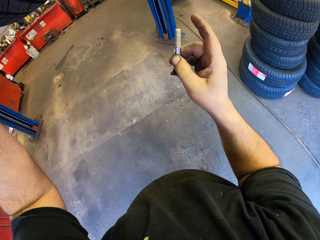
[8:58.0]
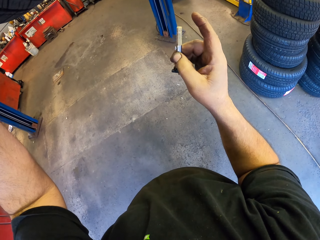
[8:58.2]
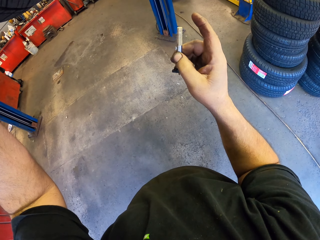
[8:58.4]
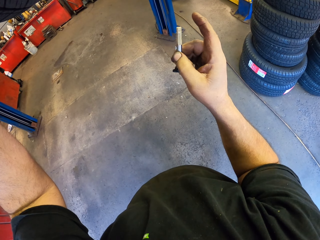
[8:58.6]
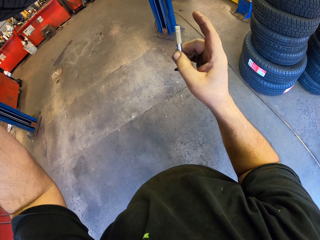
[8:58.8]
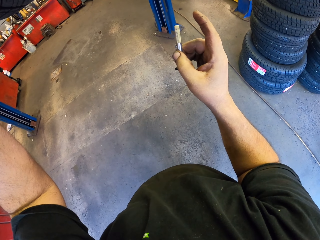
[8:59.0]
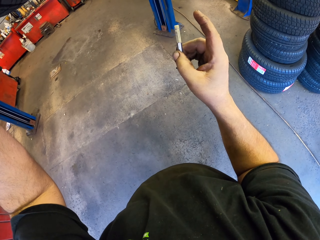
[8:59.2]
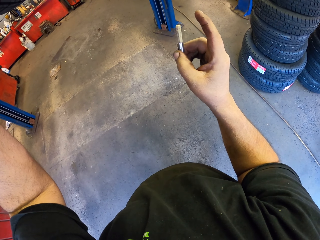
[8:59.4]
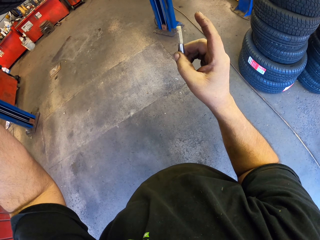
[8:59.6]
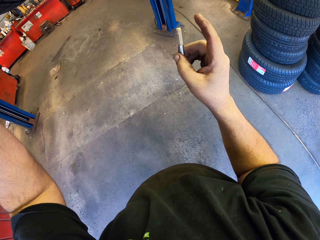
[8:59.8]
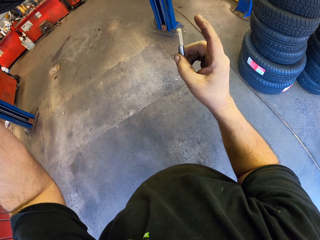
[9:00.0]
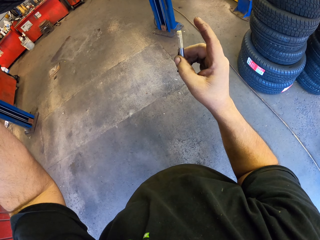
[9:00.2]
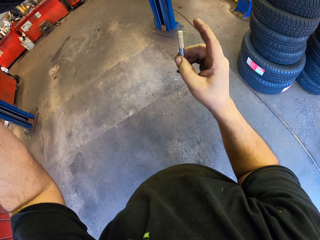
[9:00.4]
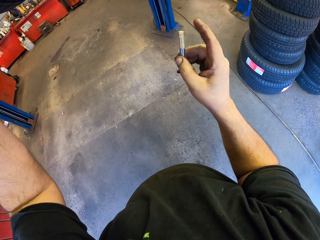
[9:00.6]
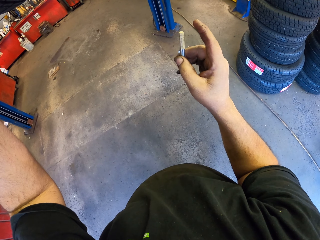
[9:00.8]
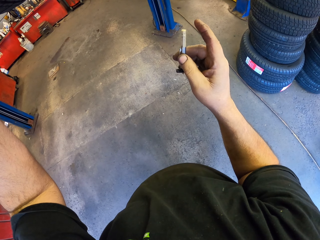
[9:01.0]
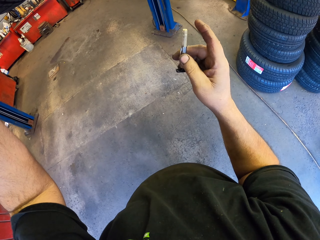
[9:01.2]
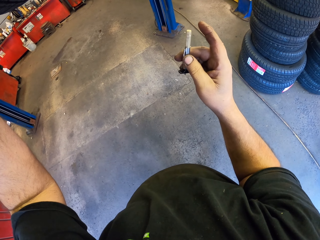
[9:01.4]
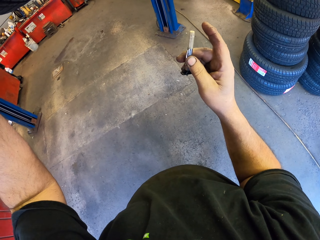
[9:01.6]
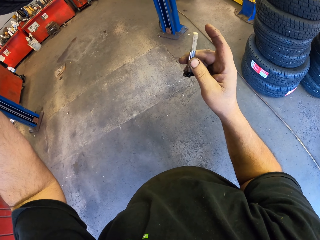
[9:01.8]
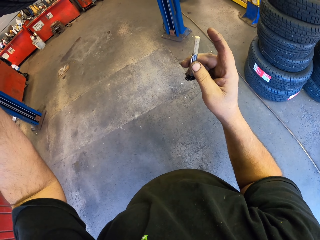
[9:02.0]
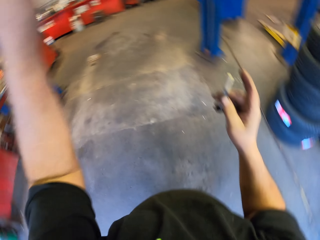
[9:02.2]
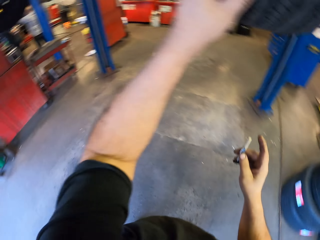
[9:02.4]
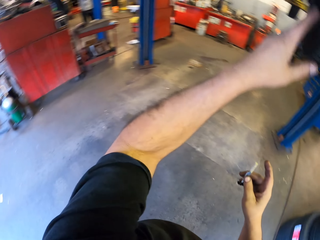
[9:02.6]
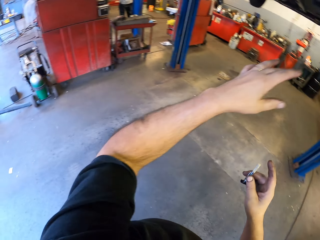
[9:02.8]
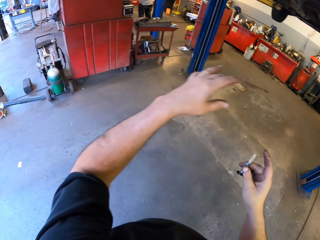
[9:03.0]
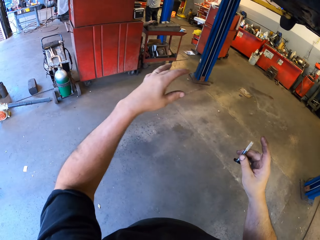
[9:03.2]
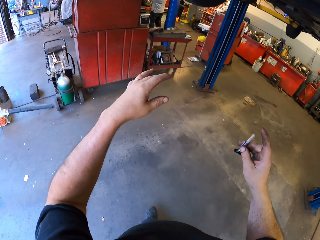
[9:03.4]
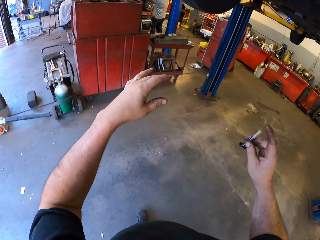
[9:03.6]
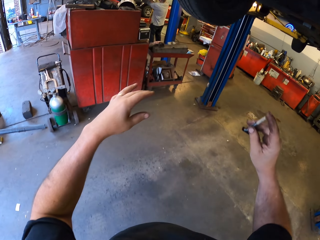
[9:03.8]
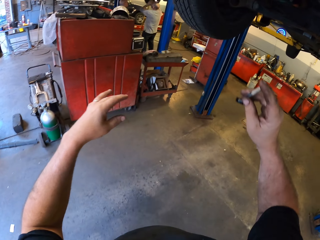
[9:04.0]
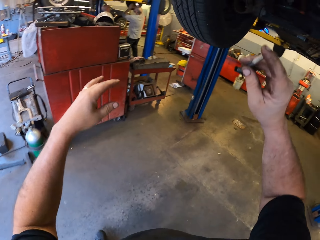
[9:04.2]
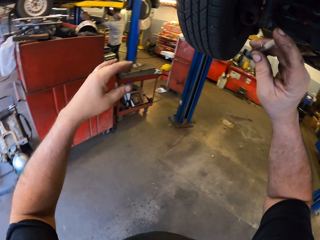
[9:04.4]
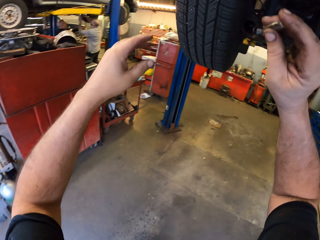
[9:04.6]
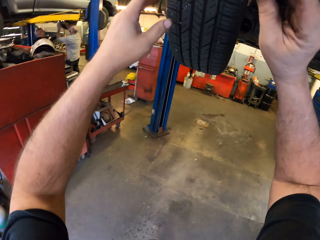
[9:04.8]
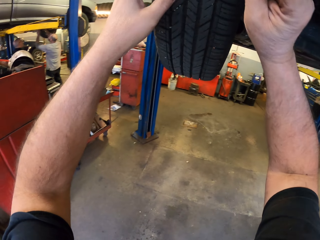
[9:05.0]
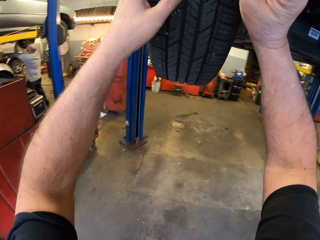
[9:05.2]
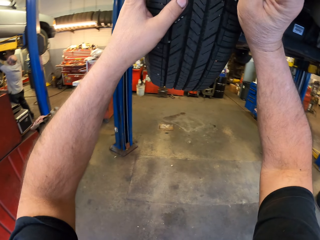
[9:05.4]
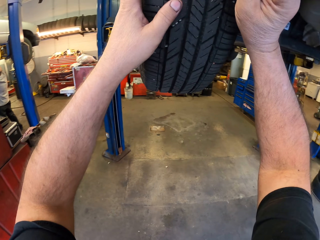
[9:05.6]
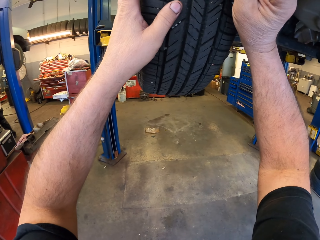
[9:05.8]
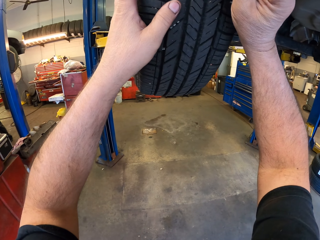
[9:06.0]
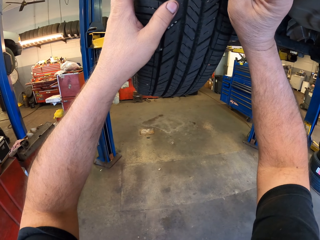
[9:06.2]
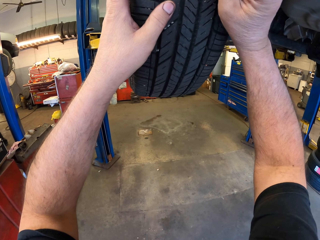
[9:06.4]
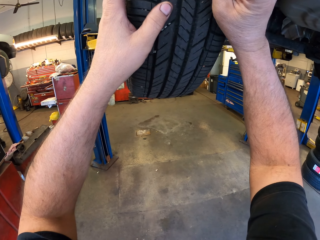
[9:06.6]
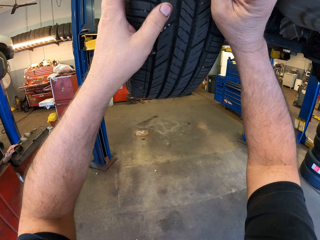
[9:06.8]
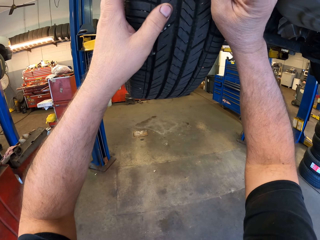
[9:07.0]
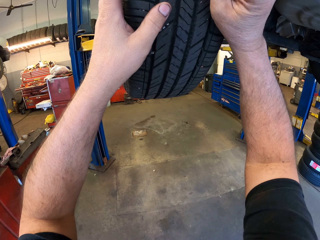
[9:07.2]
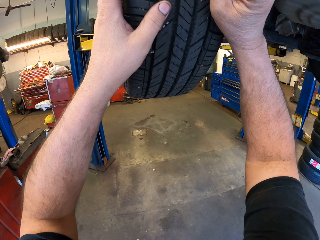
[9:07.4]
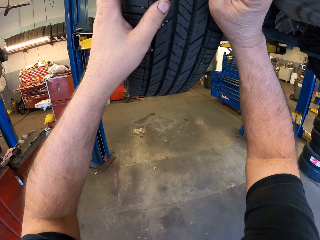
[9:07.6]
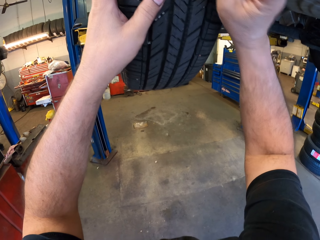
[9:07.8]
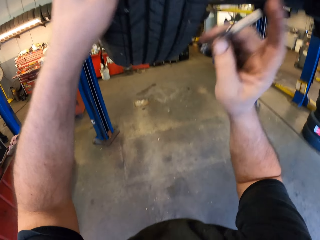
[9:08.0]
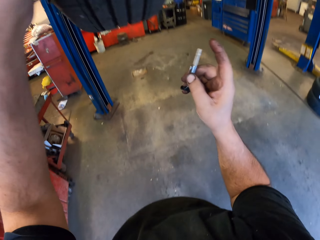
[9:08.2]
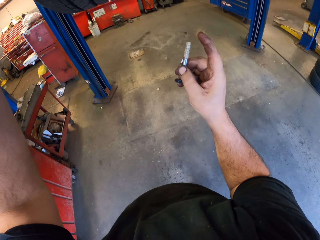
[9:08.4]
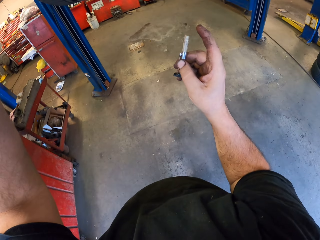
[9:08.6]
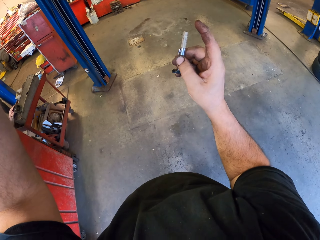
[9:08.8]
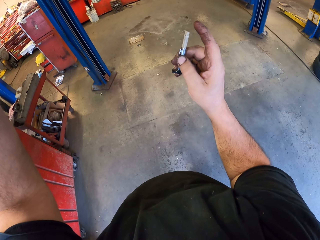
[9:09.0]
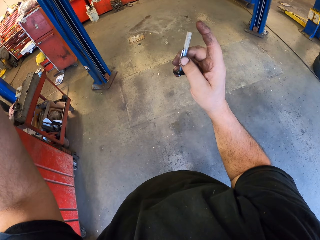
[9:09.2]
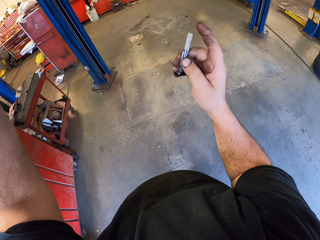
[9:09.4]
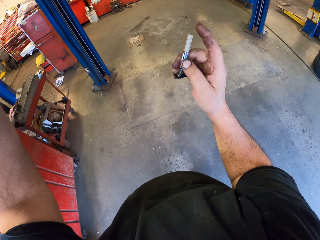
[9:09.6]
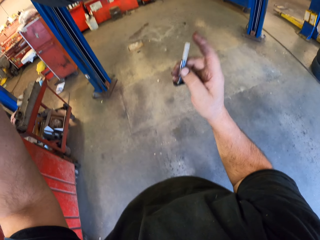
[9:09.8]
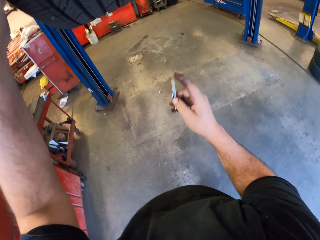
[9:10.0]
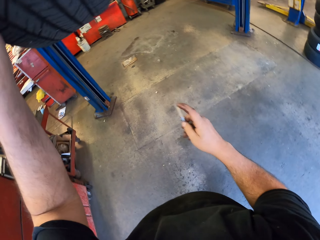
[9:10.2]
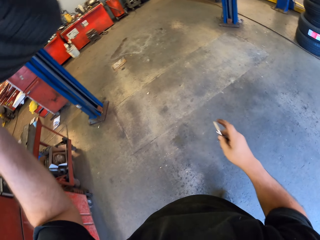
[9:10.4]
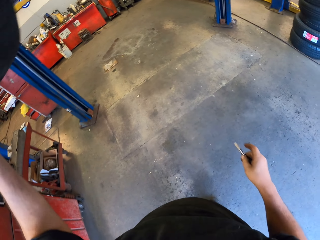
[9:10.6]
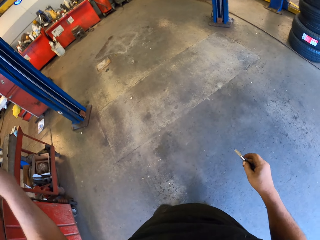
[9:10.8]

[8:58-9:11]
The camera wearer holds something. They hold a tire. They insert something in the tire. They hold something.

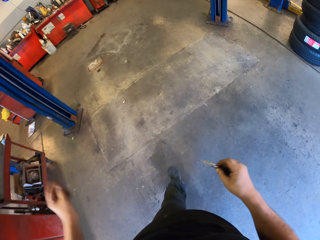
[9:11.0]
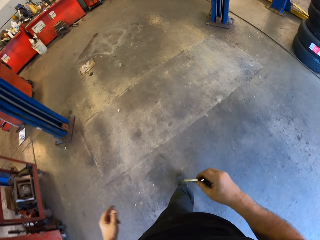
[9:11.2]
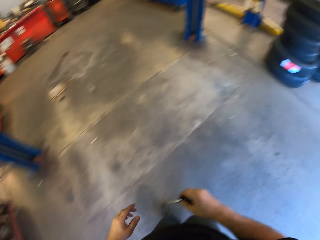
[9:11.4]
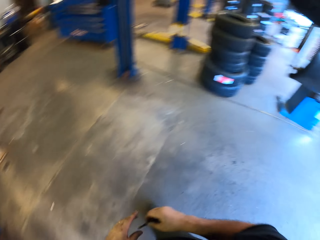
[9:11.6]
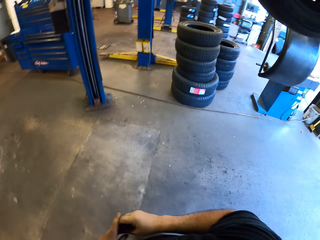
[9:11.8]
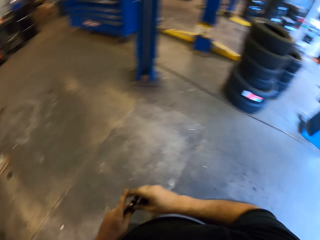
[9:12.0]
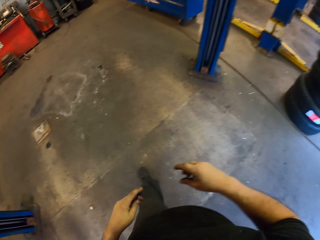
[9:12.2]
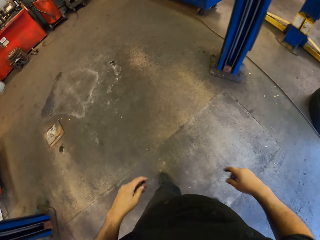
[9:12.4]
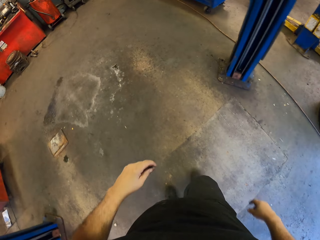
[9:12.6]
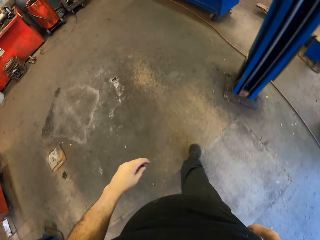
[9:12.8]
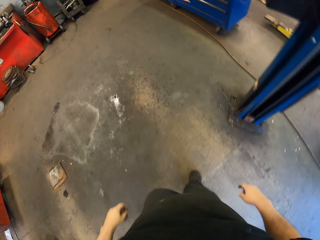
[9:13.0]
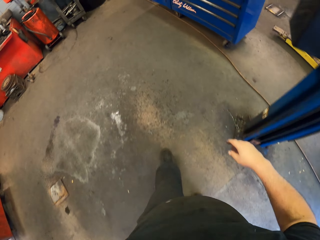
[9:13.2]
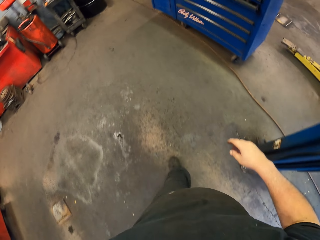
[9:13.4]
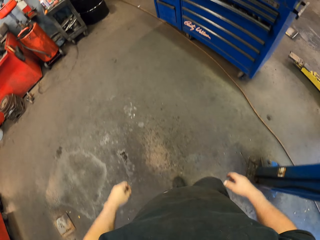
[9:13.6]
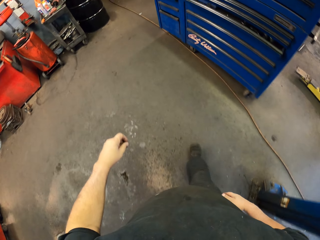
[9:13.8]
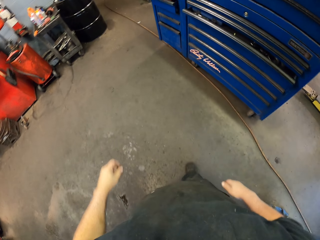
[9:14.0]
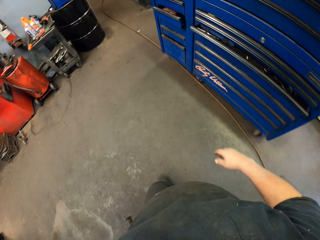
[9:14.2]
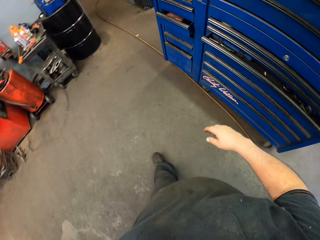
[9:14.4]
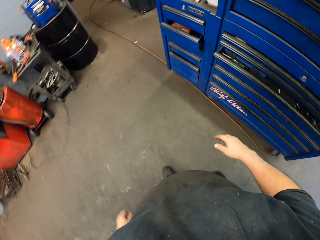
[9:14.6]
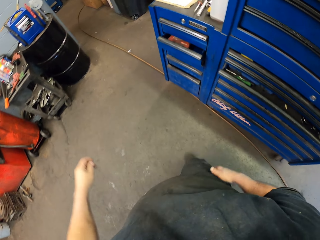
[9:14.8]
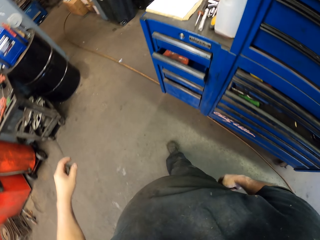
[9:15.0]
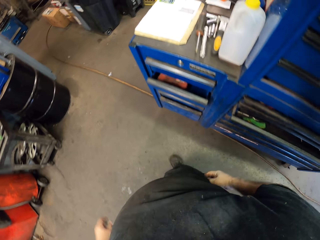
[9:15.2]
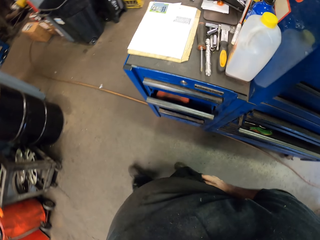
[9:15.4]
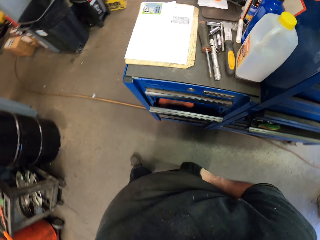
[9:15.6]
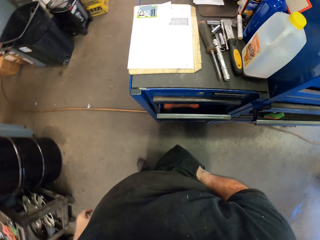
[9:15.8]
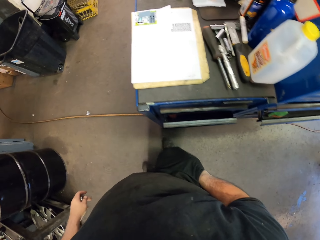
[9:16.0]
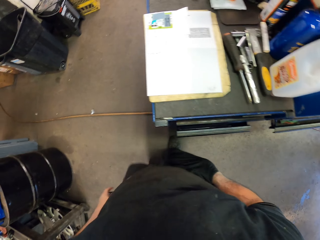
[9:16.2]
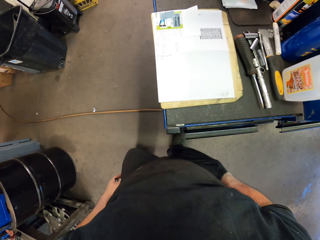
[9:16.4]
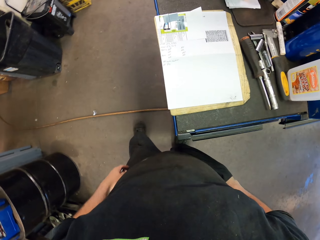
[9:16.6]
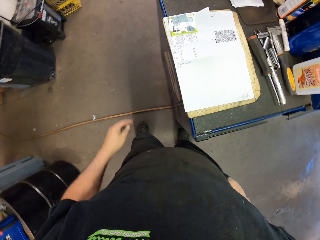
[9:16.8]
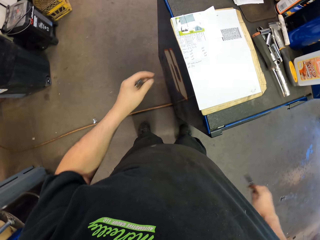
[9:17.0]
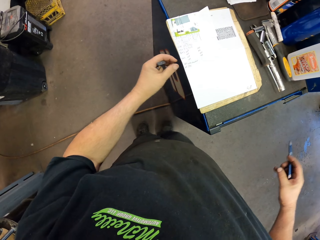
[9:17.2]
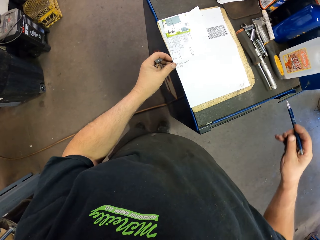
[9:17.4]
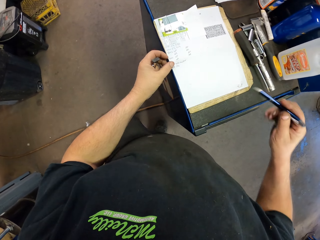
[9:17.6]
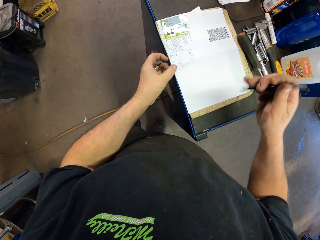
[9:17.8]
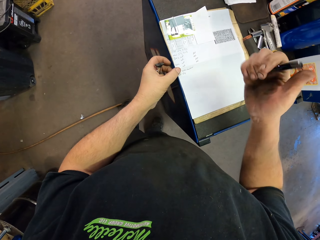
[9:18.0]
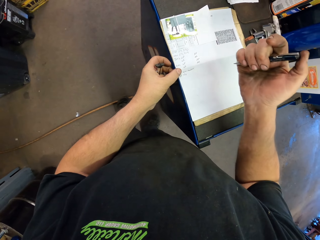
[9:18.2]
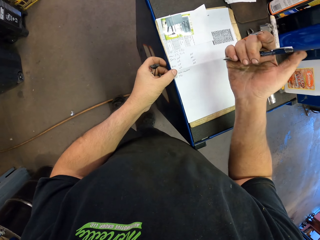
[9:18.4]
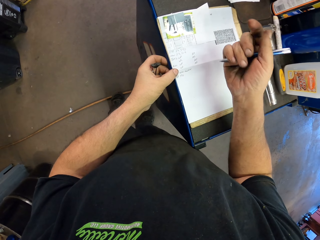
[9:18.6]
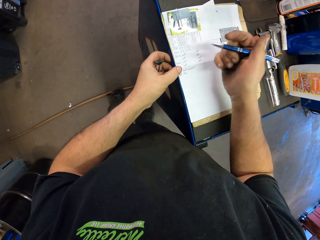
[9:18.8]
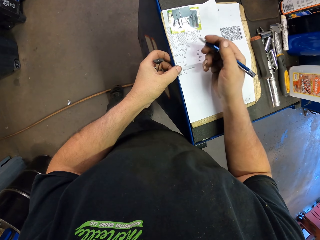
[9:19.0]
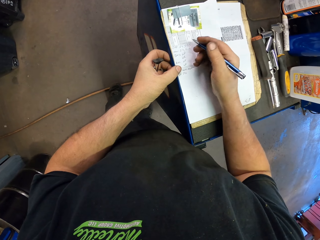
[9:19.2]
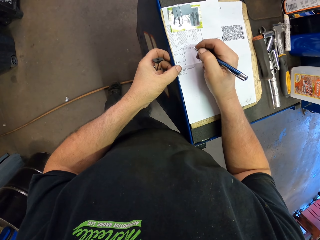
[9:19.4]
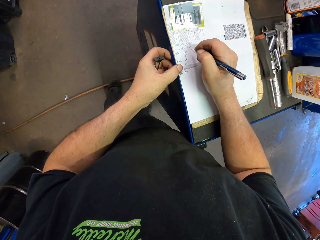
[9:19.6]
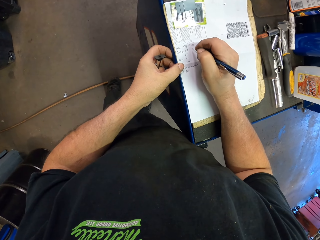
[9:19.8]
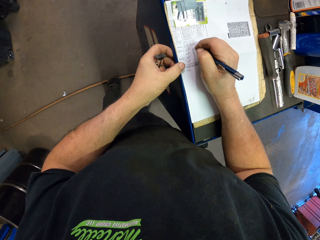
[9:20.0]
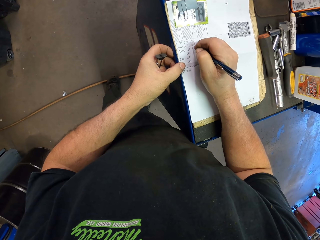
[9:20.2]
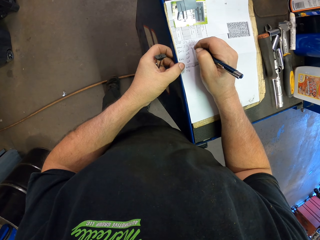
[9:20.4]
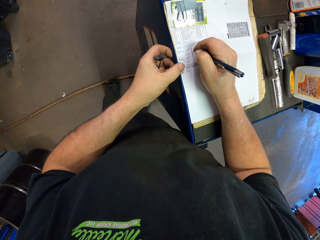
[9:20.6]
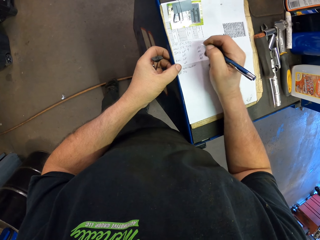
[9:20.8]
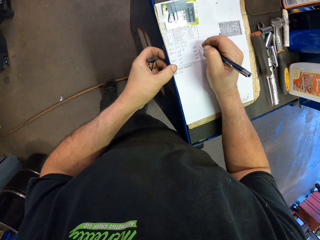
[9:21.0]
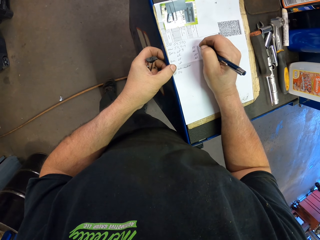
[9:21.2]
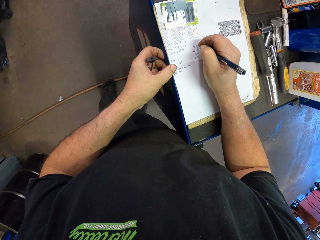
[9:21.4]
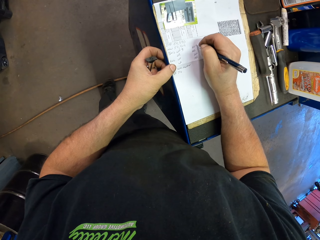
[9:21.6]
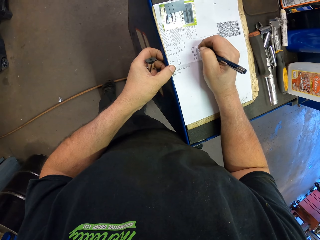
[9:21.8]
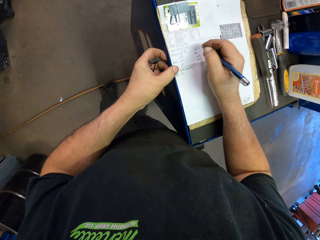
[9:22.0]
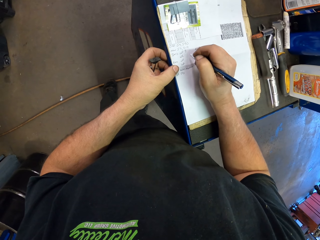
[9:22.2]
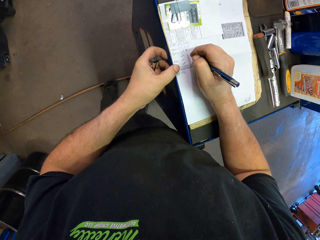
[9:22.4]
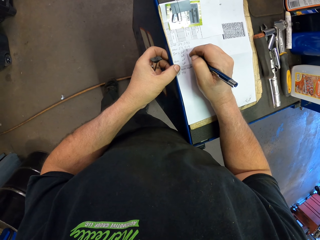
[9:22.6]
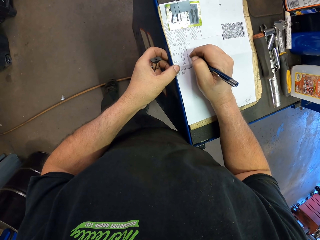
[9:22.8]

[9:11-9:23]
The camera wearer walks in the garage. He removes a pen from his pocket. He writes on a piece of clipped paper with the pen.
